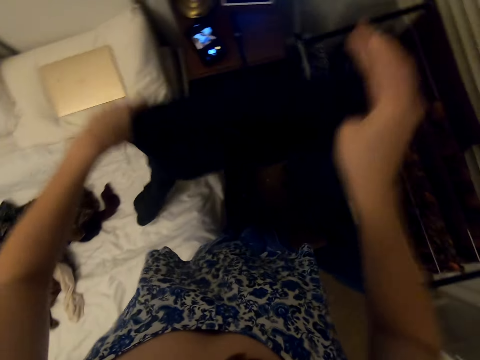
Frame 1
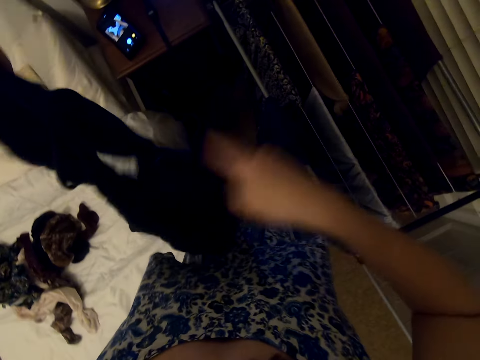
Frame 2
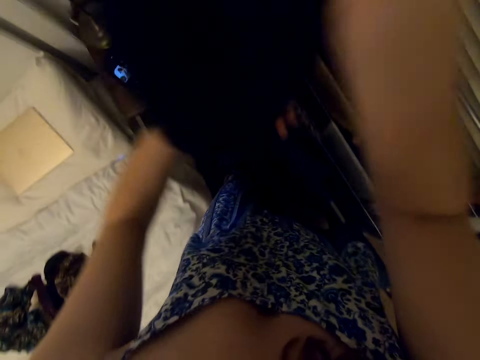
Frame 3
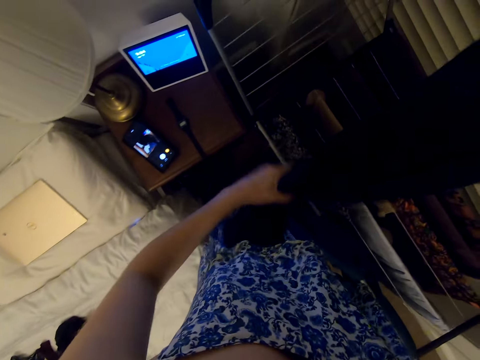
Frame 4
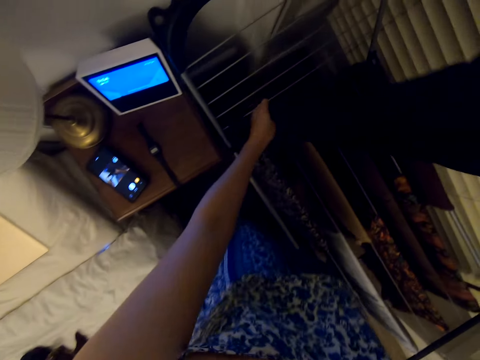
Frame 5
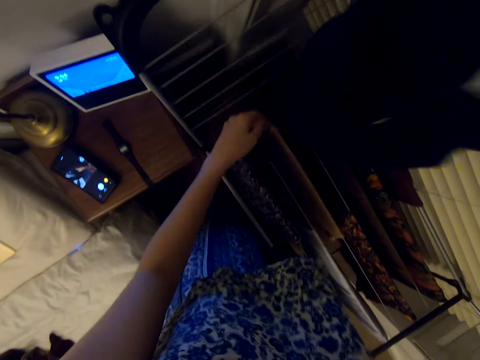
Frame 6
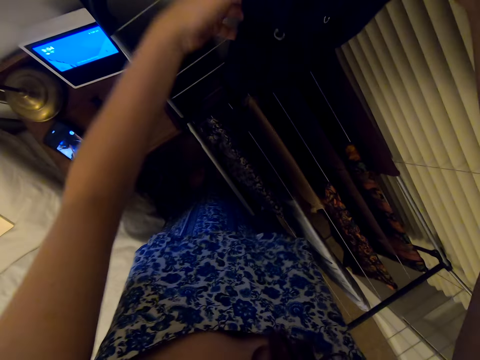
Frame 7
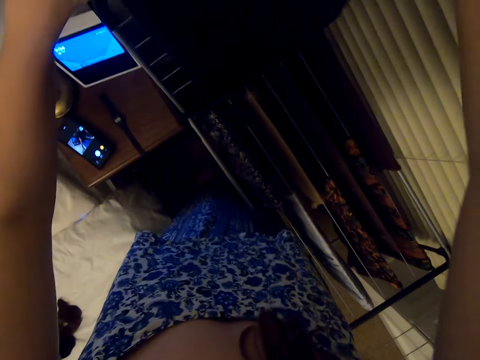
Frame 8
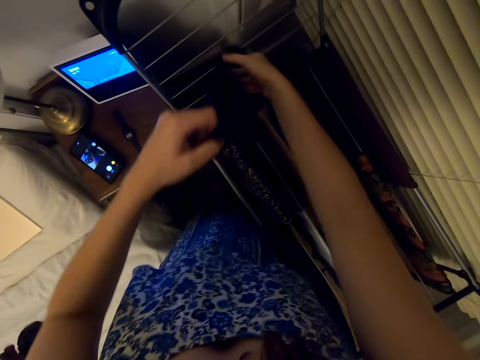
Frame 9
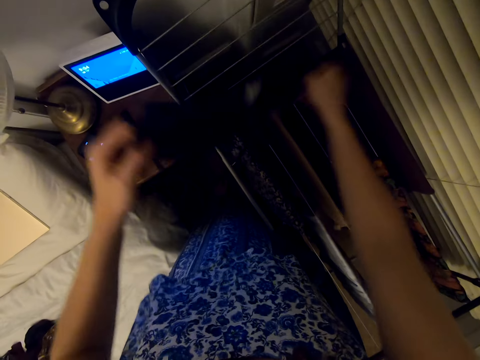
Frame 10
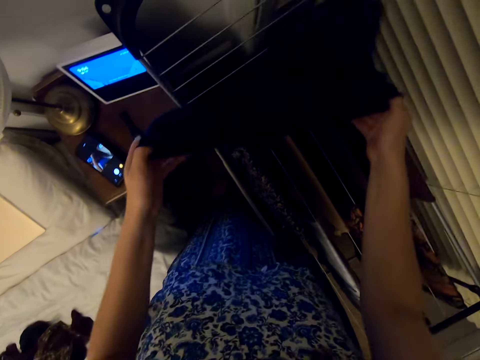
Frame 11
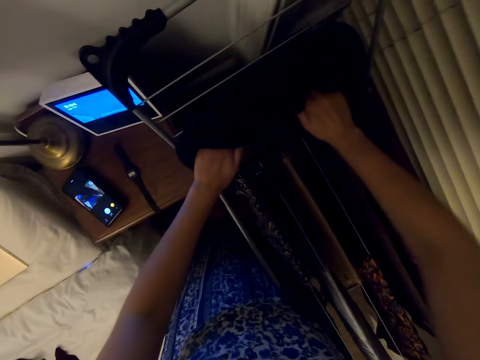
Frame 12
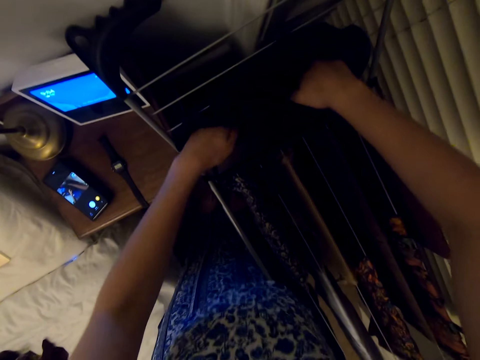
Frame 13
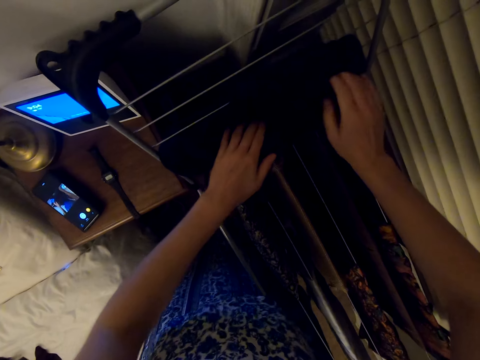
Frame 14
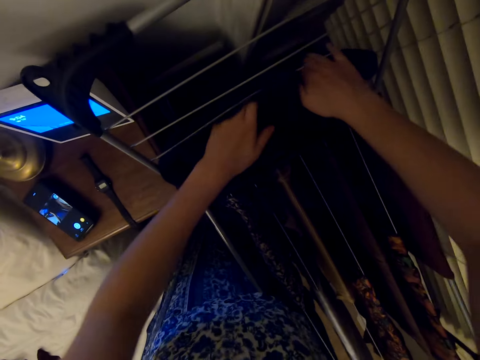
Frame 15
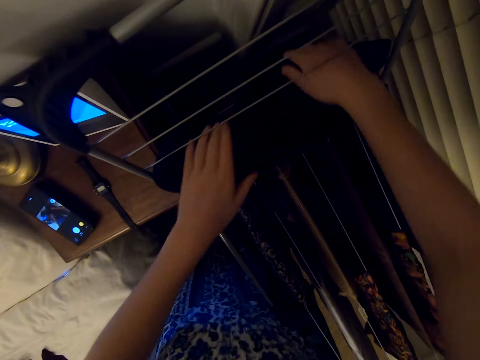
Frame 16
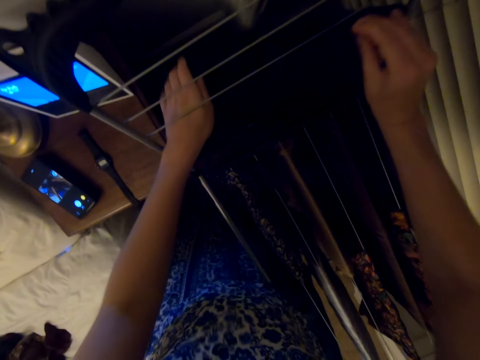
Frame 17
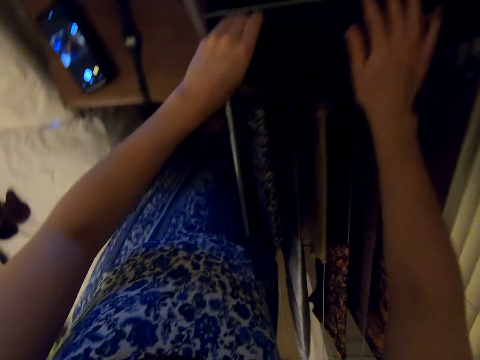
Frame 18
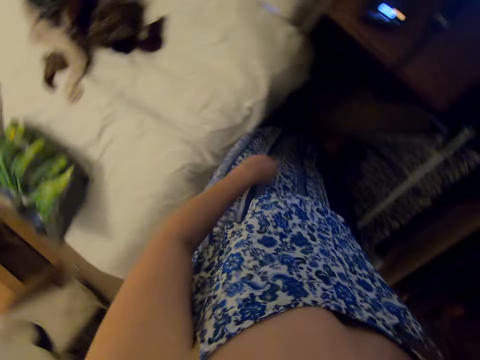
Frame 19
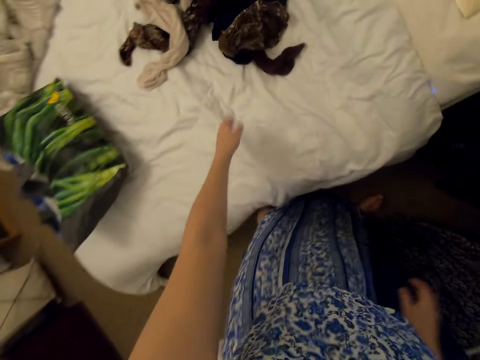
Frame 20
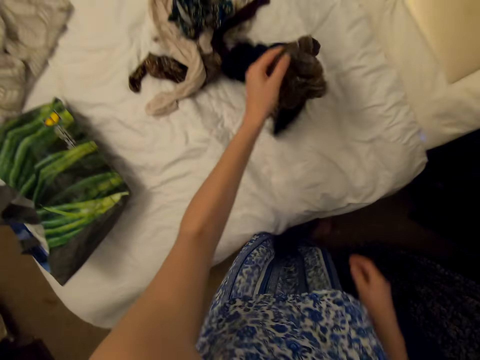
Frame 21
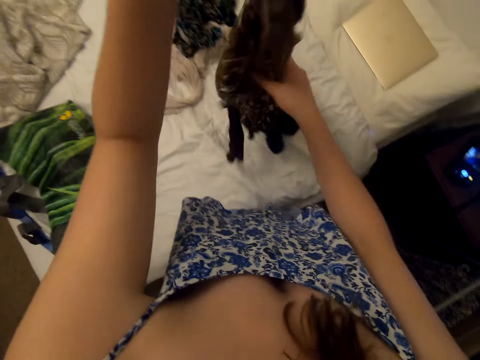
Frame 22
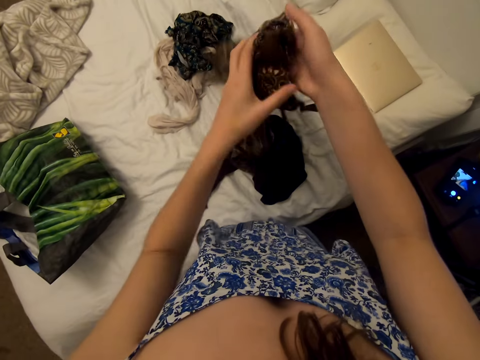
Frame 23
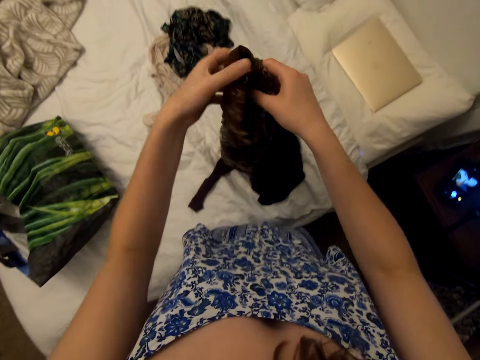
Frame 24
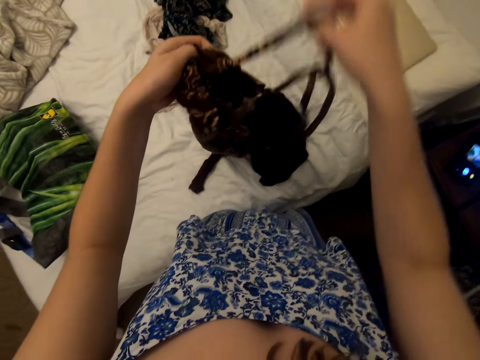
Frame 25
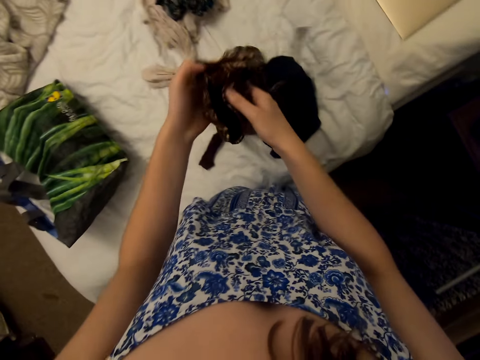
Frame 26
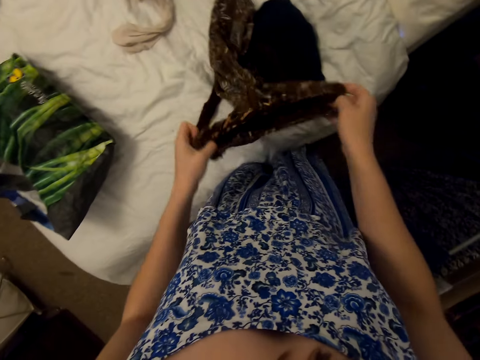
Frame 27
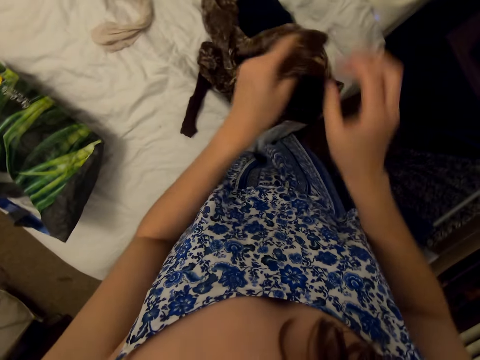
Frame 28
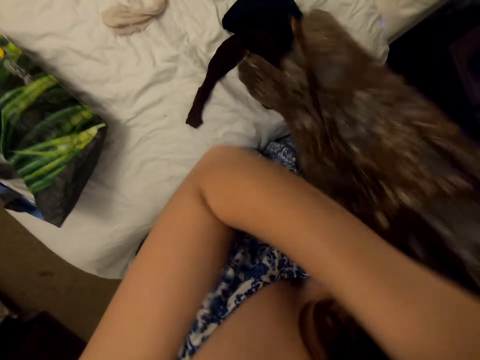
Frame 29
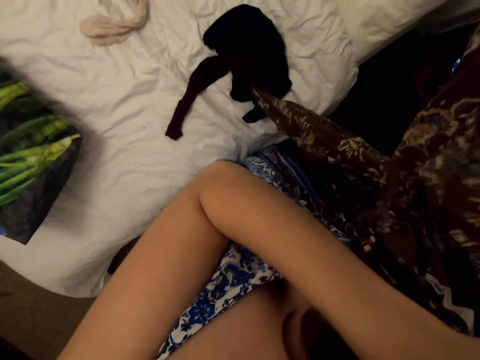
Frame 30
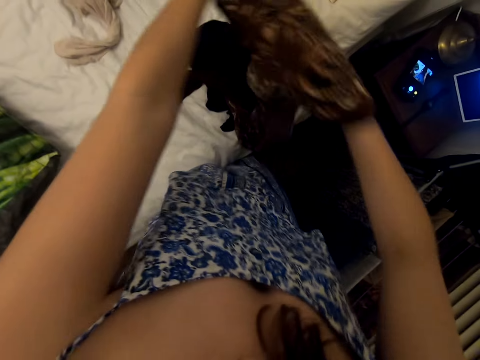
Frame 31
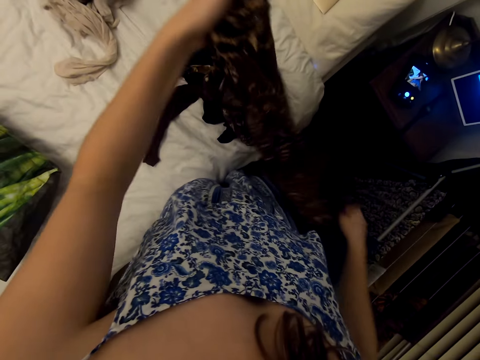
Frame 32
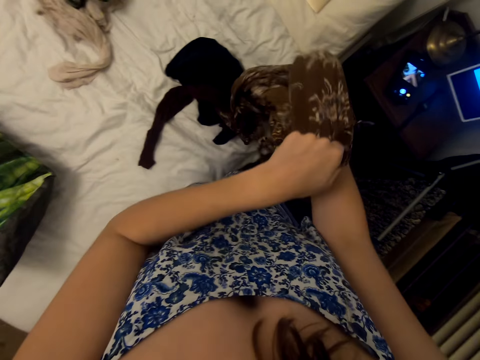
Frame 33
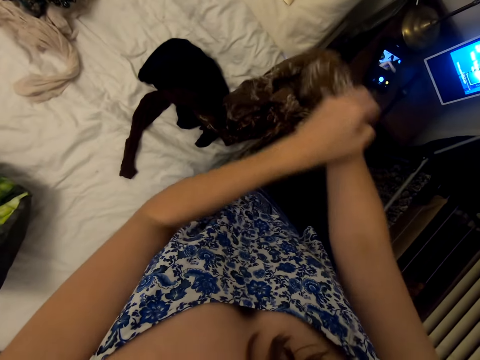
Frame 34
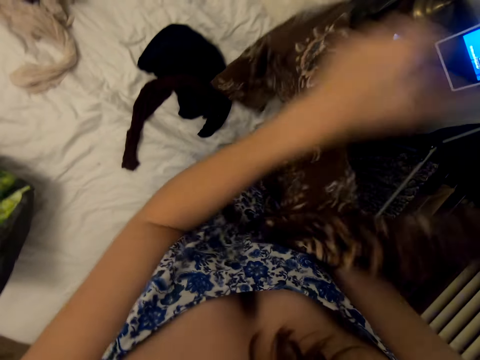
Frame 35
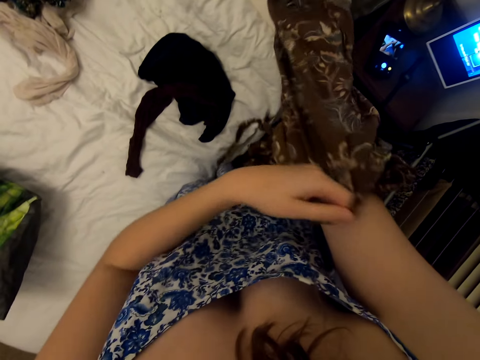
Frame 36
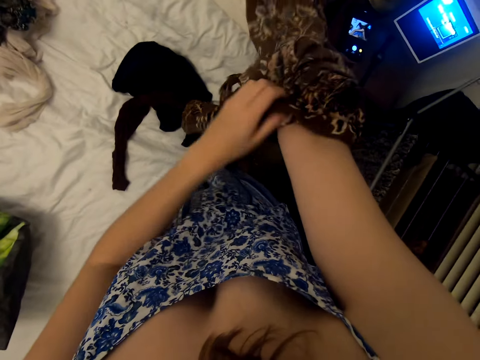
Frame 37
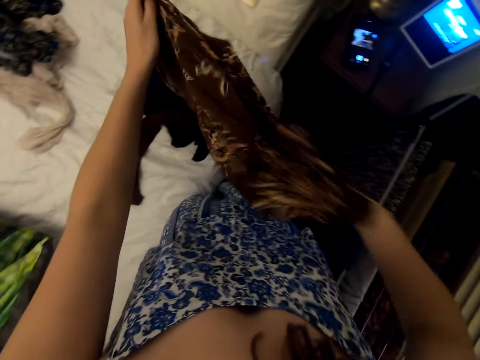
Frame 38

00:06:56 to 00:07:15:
The camera wearer hangs the trouser on the rack. They pick a trouser and turn the trouser.

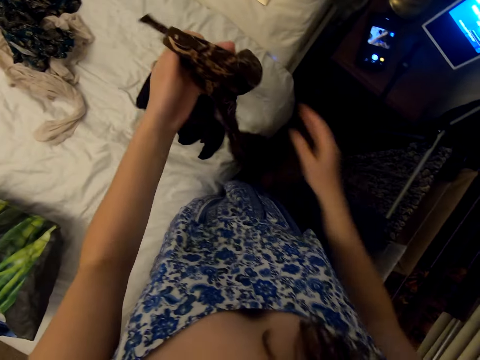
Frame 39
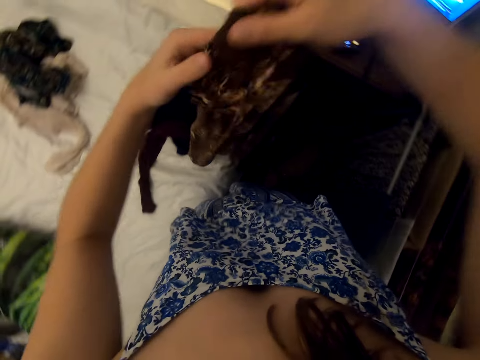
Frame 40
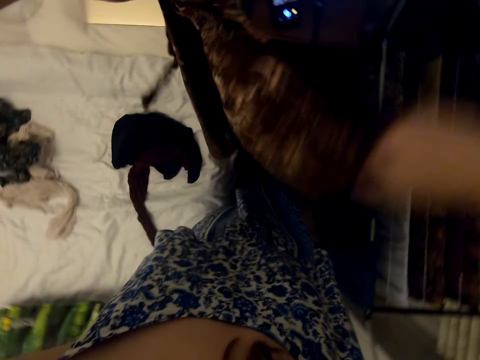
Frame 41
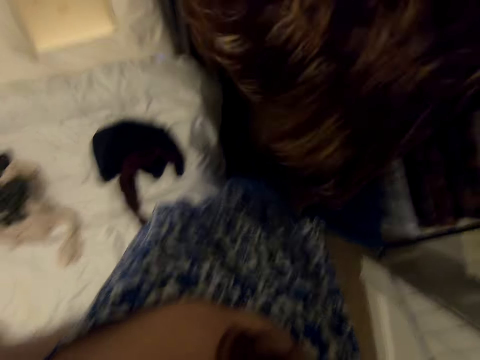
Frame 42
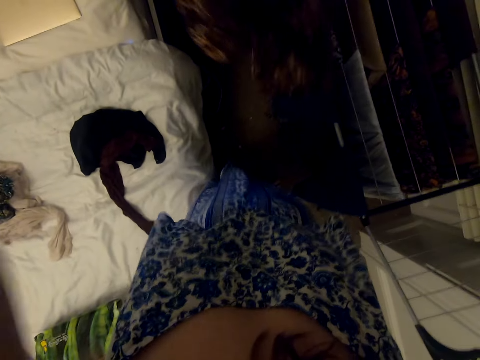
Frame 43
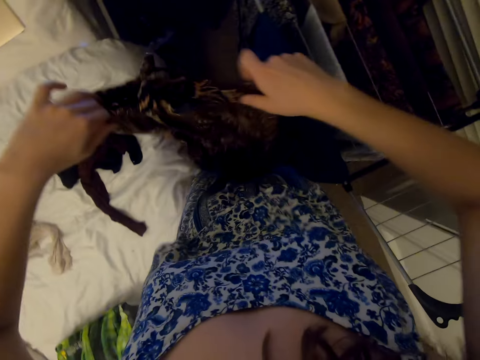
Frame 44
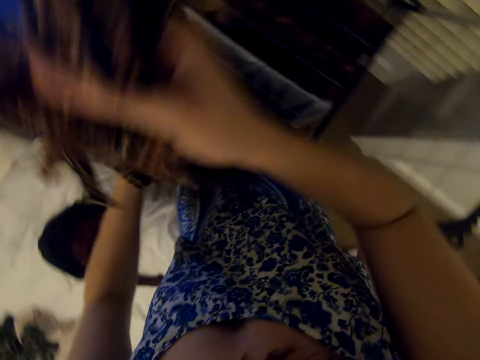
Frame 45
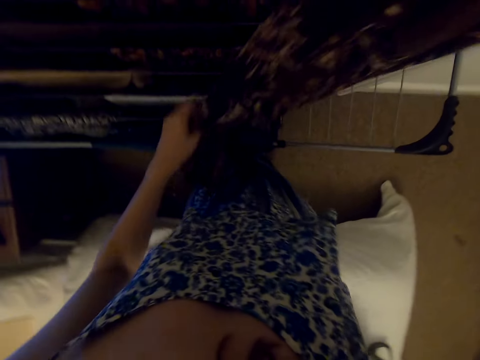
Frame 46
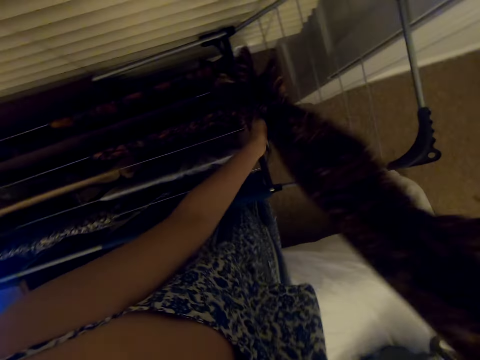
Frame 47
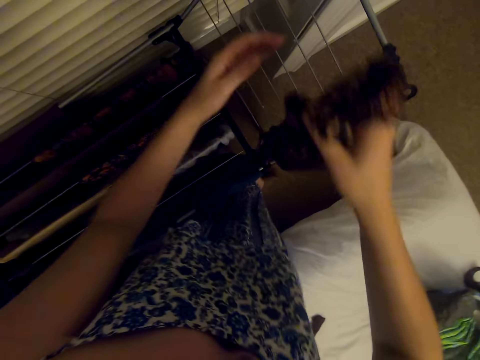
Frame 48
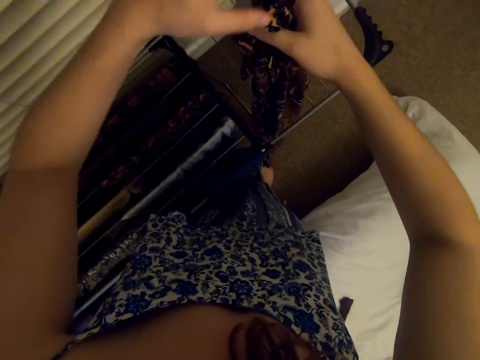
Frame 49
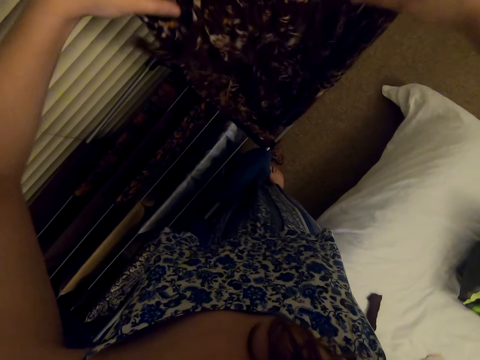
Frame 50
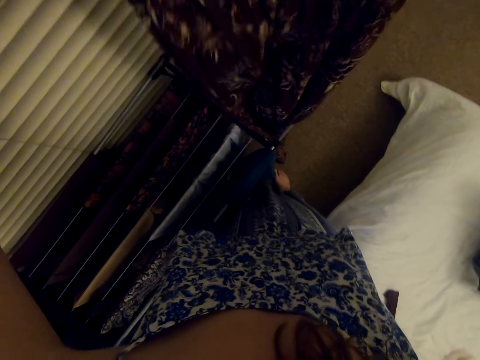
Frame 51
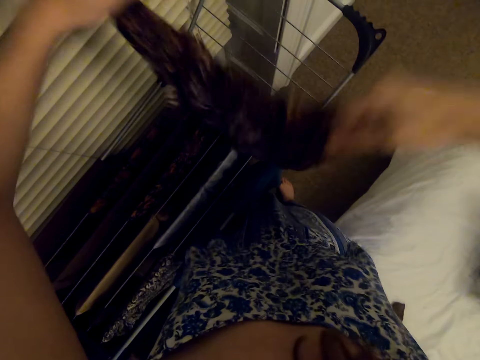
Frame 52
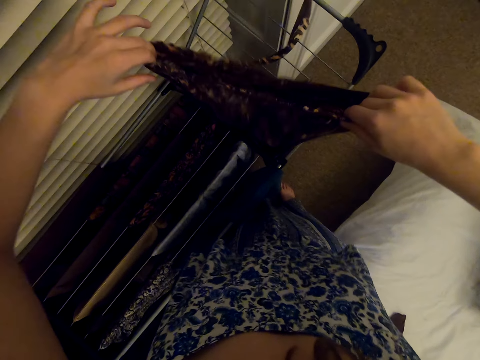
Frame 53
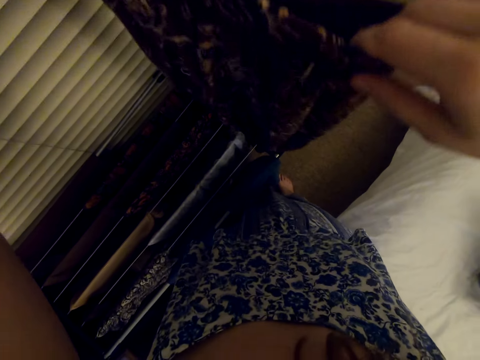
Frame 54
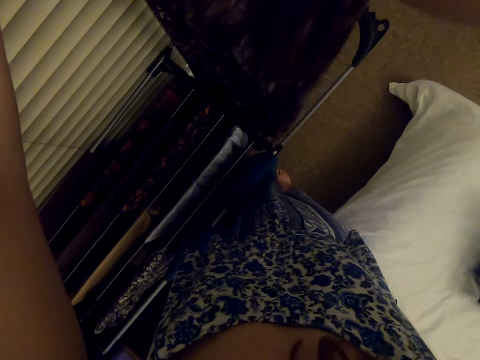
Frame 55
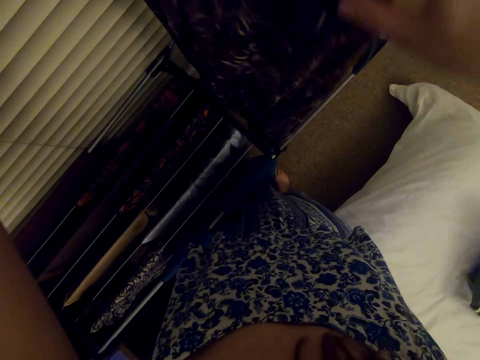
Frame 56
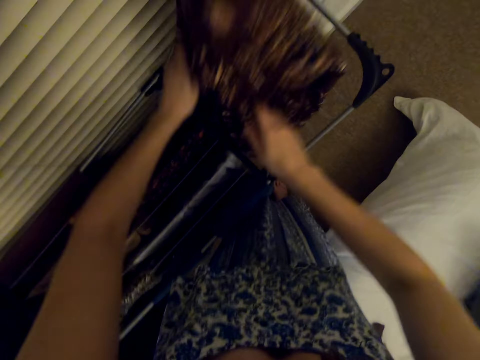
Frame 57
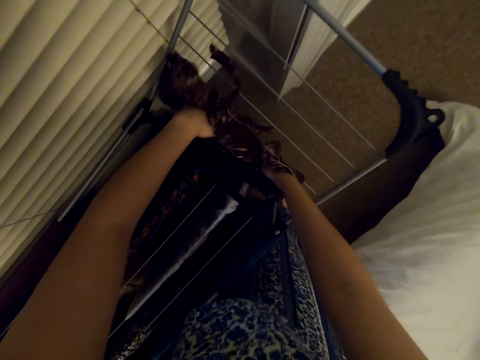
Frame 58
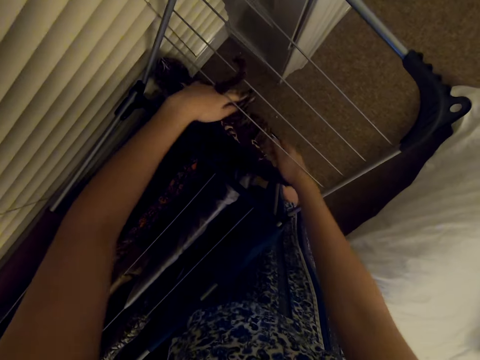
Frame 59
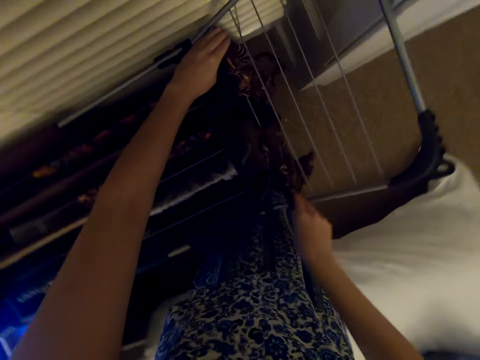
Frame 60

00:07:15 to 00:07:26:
The camera wearer hangs the trouser on the rack.
